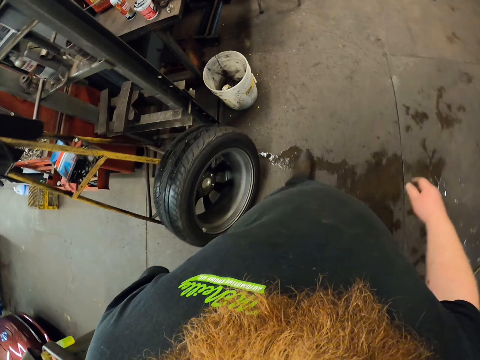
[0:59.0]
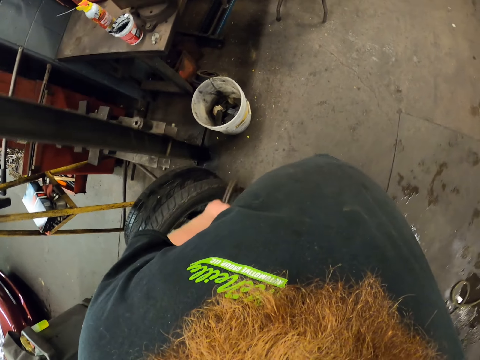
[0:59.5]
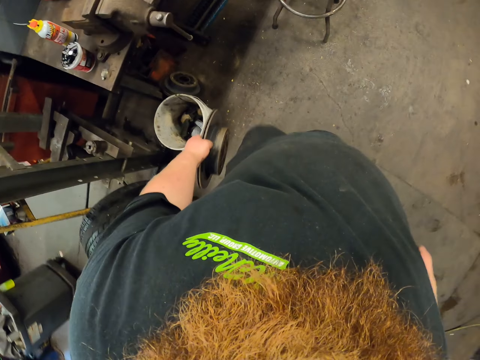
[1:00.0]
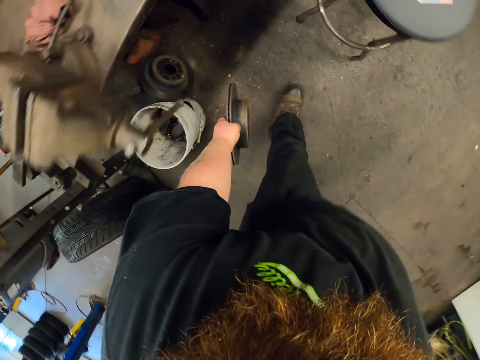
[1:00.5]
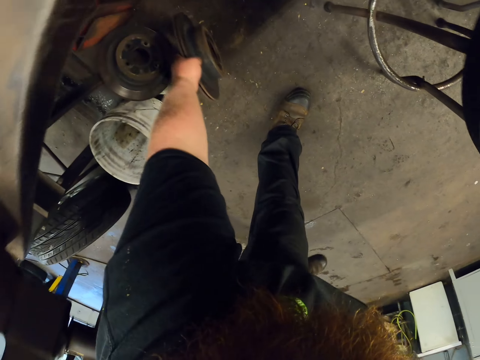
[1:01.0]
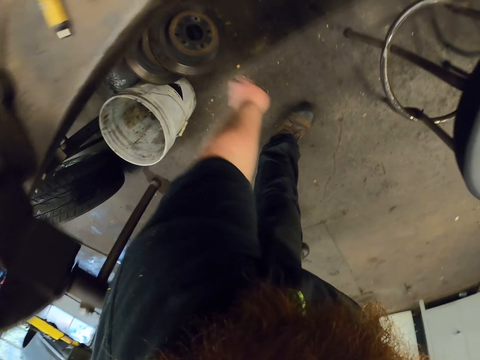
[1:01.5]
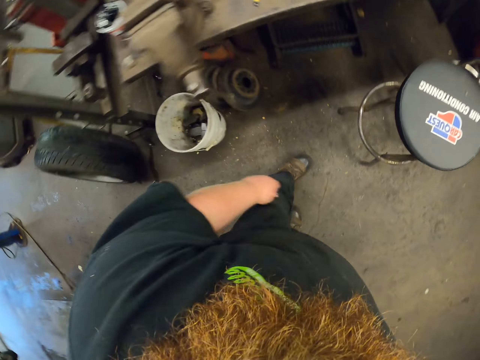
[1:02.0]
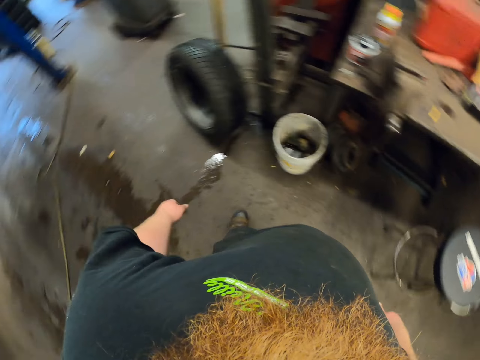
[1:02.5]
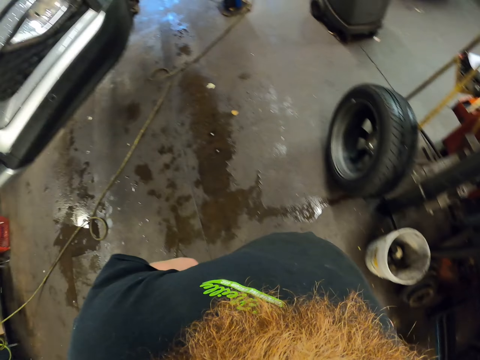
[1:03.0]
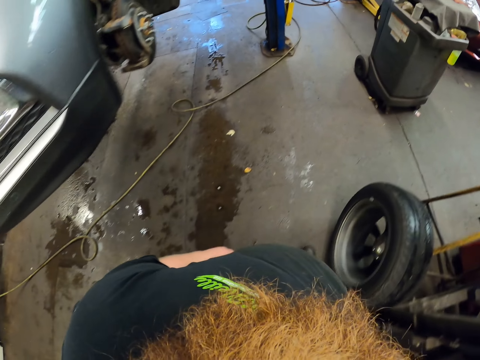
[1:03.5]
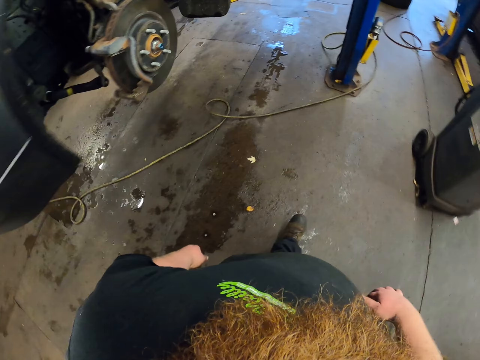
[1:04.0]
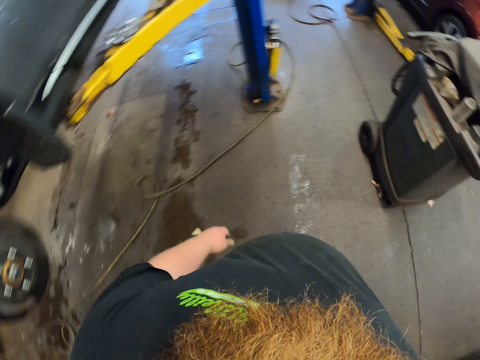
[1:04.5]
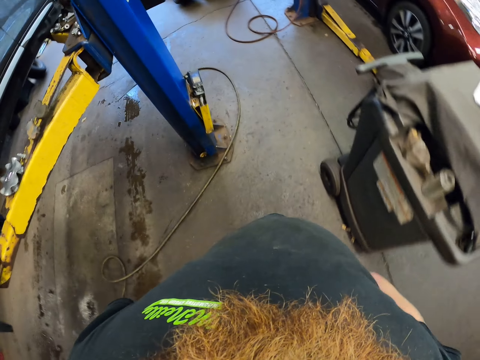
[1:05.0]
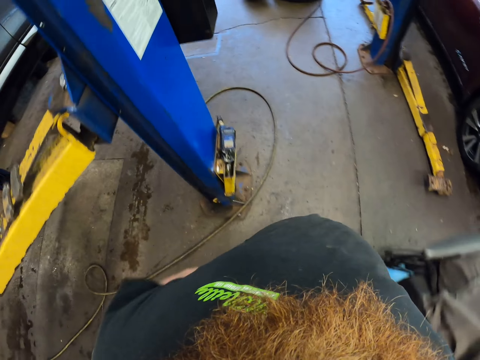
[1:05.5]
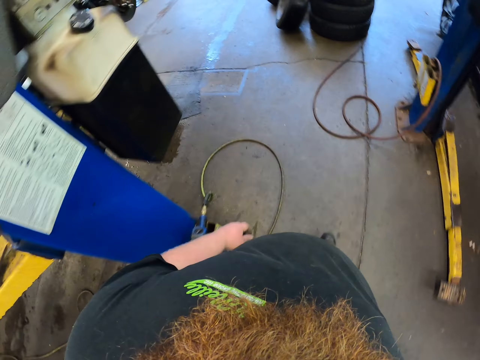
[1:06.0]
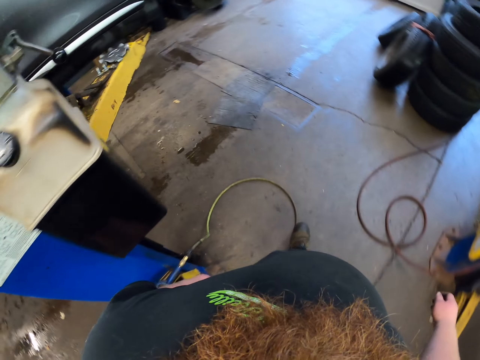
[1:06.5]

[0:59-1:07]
The camera wearer puts the wheel arch under the work table. They walk in the garage.

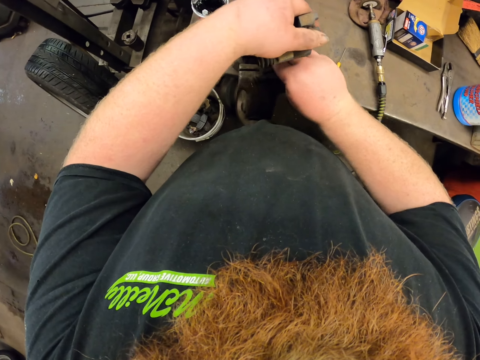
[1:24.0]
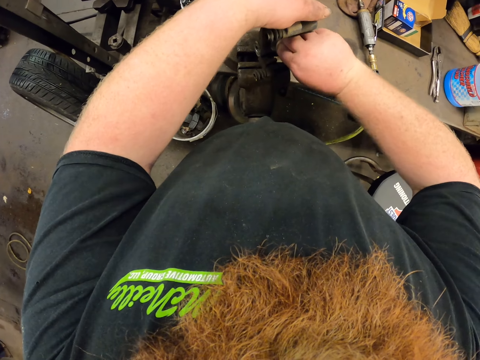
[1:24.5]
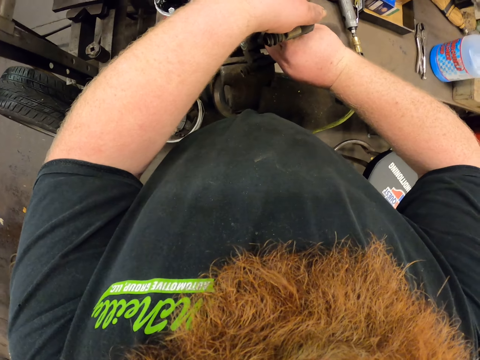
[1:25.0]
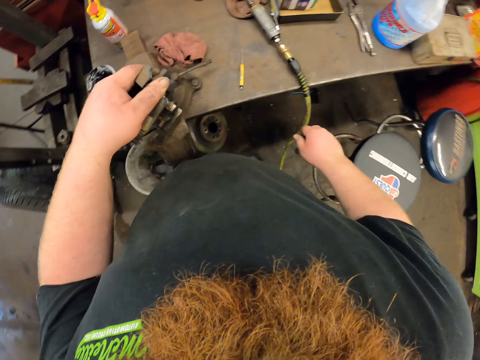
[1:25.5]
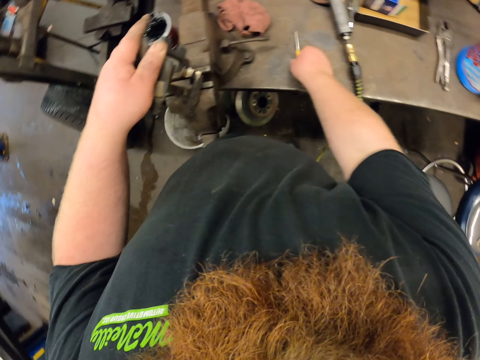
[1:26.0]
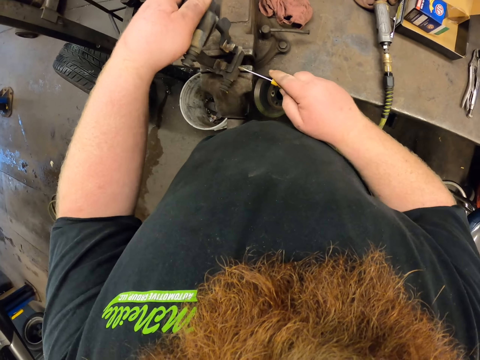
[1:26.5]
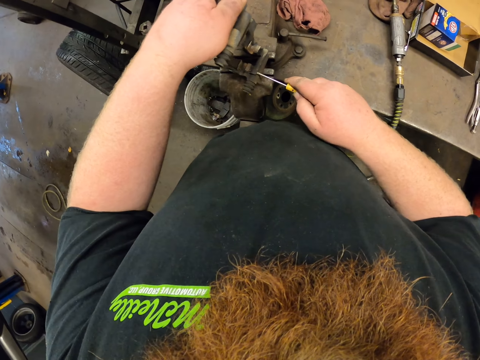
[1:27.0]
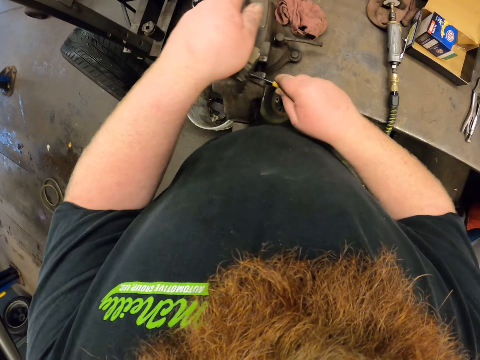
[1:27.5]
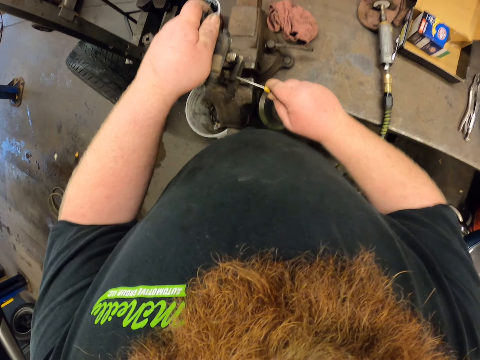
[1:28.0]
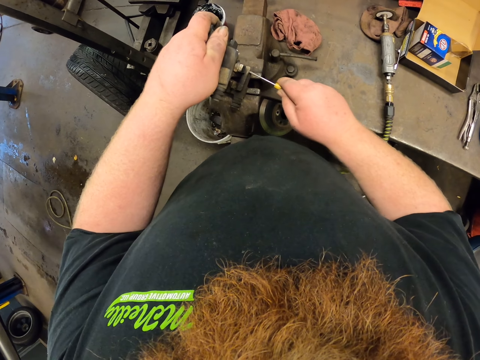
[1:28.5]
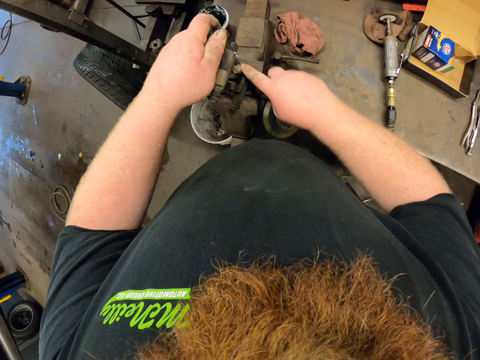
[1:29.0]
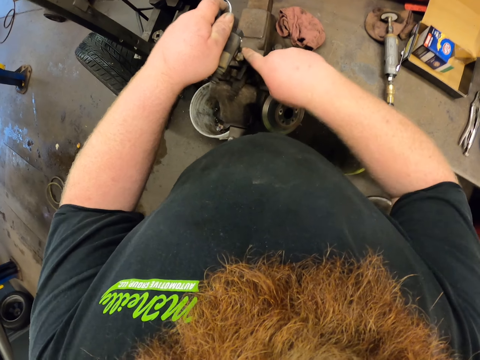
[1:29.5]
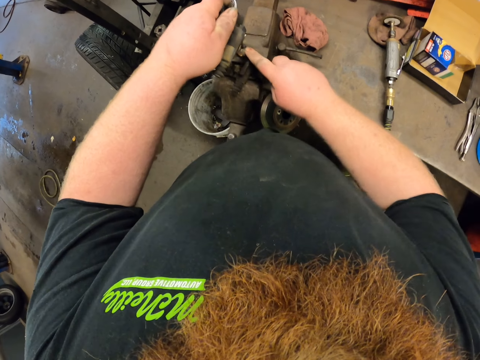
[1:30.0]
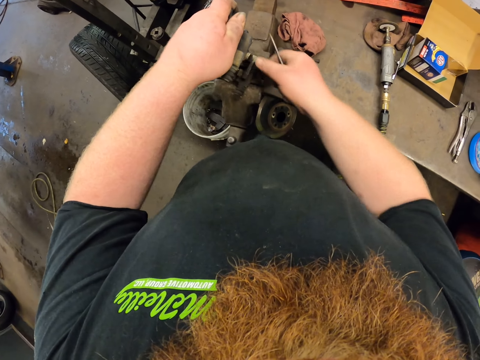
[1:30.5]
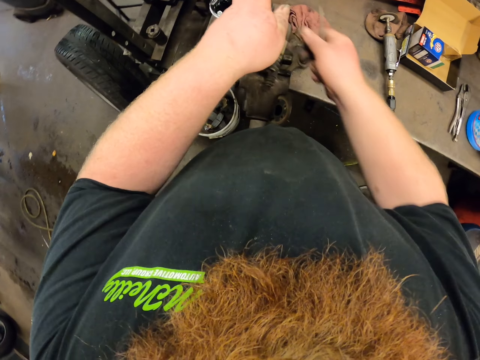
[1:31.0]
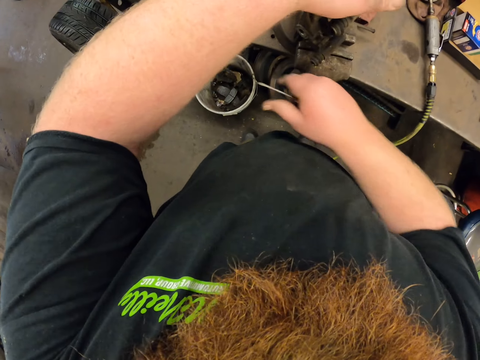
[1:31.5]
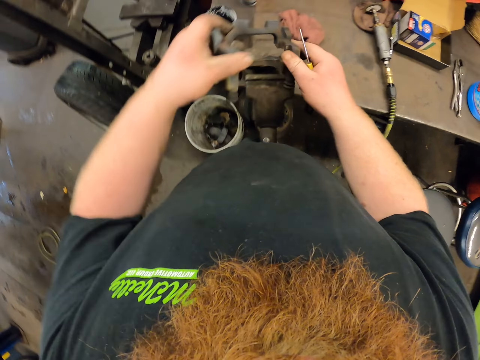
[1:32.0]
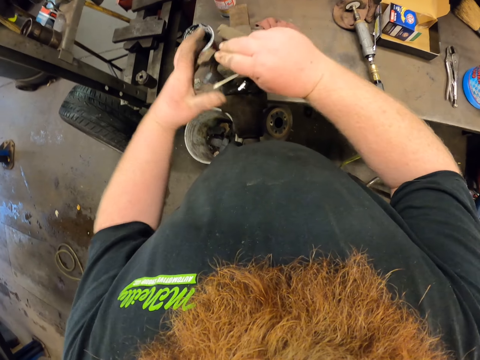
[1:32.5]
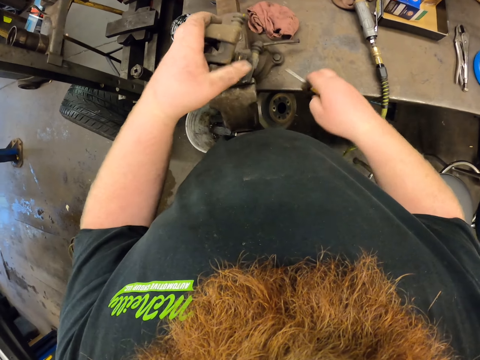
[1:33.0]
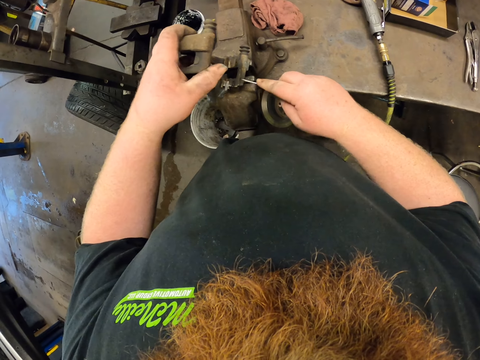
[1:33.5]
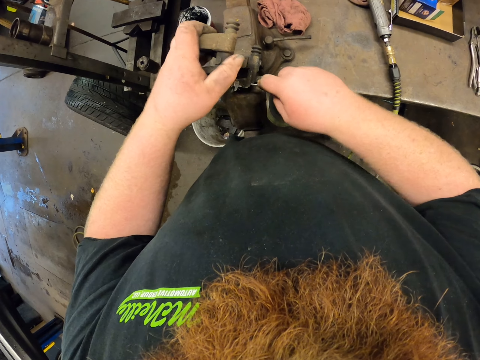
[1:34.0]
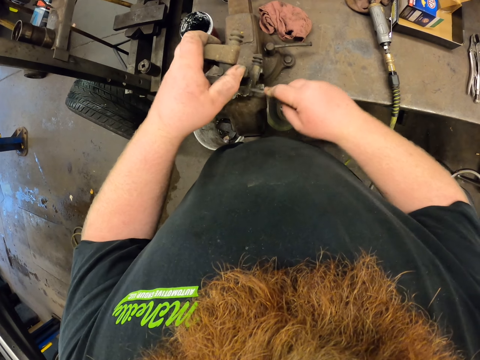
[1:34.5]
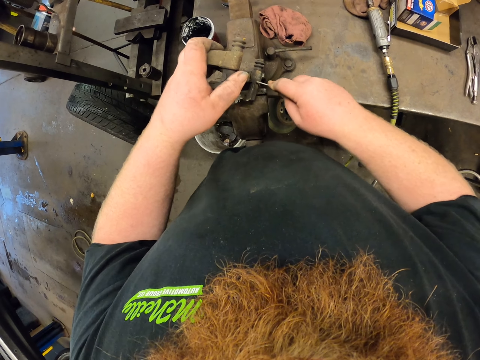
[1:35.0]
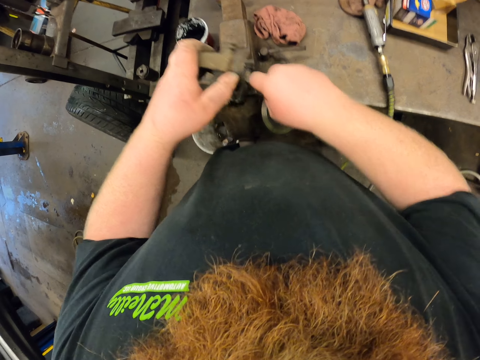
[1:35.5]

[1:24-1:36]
The camera wearer removes a nut with their hands. They pick up the screwdriver from the work table. They remove nuts from the metal with the screwdriver. They throw a nut on the floor. They remove nuts with the screwdriver.

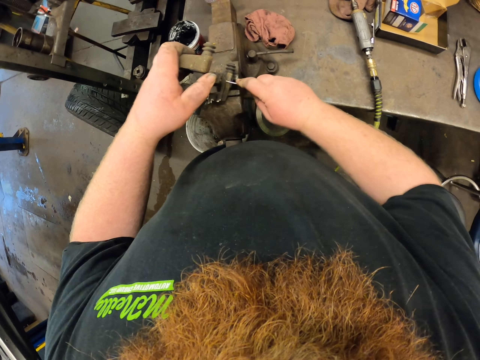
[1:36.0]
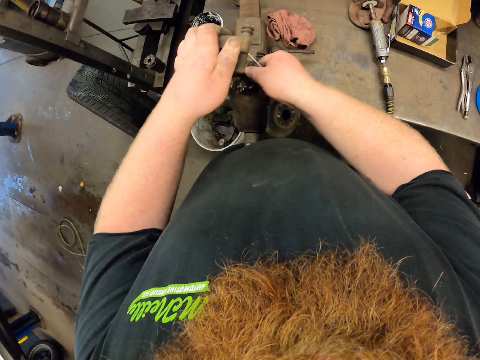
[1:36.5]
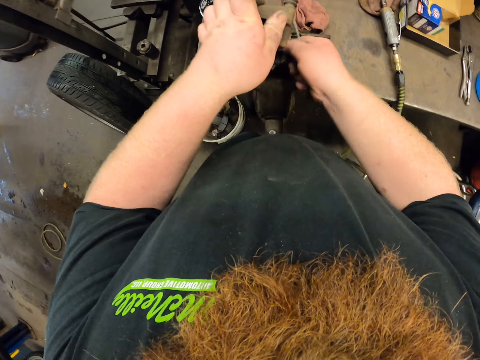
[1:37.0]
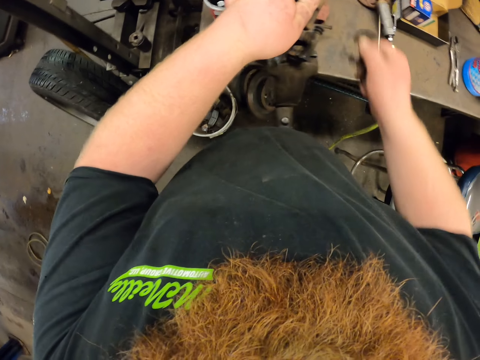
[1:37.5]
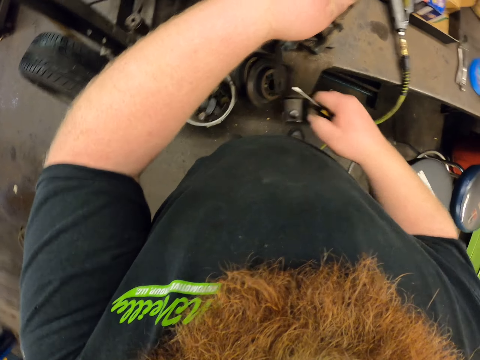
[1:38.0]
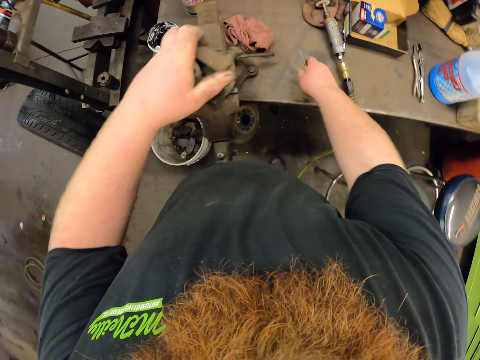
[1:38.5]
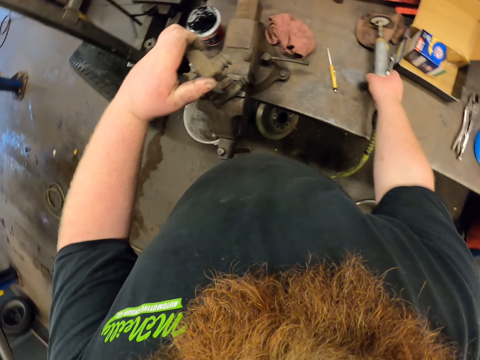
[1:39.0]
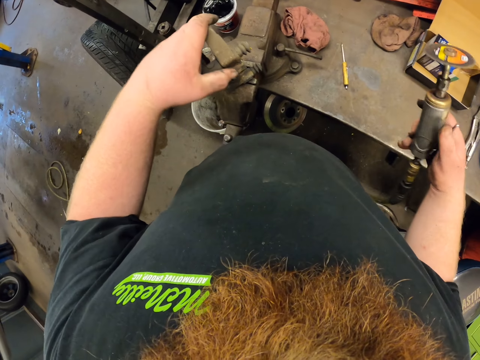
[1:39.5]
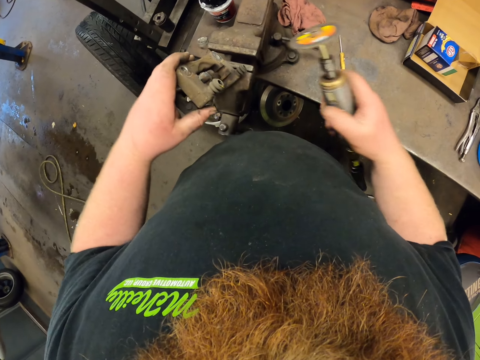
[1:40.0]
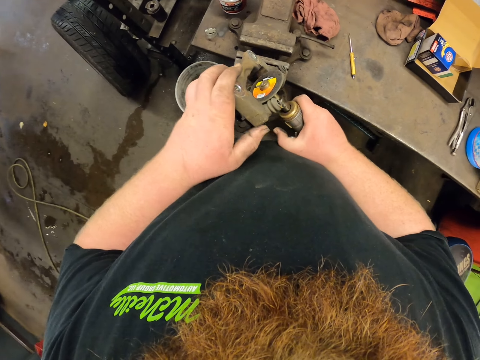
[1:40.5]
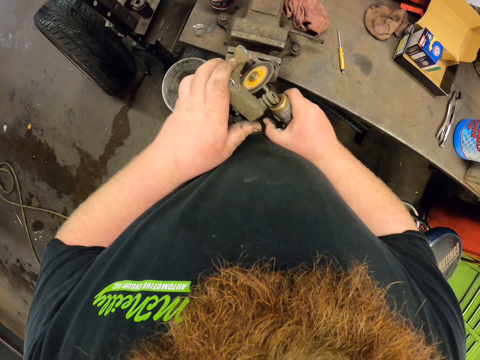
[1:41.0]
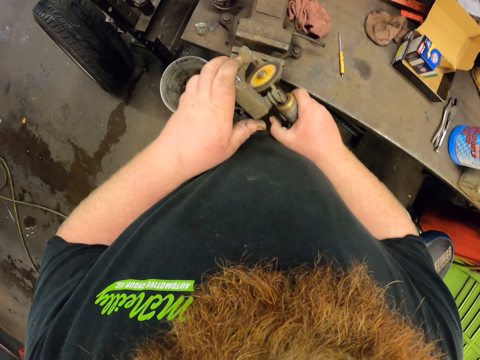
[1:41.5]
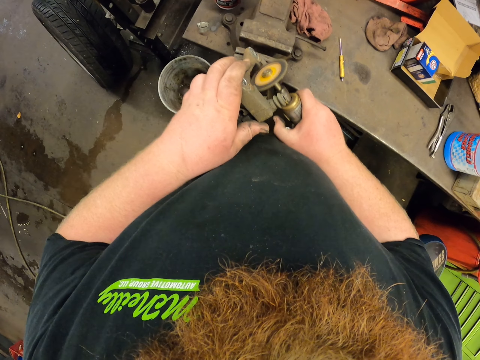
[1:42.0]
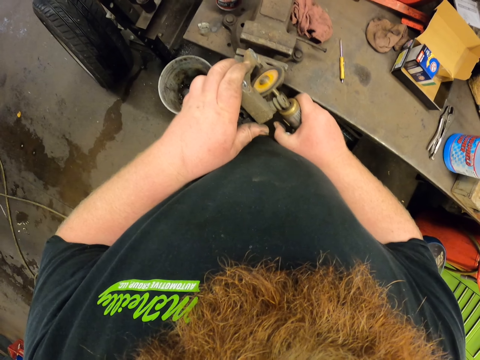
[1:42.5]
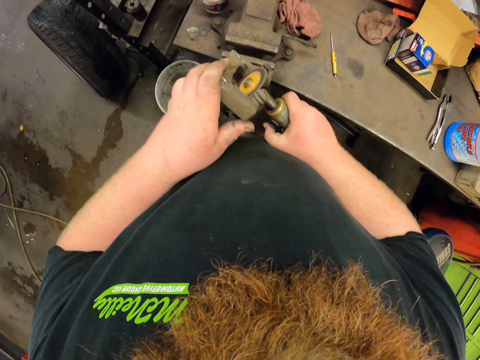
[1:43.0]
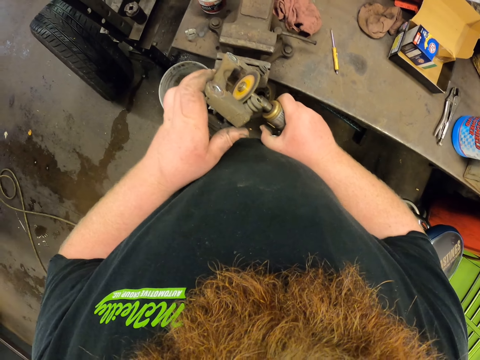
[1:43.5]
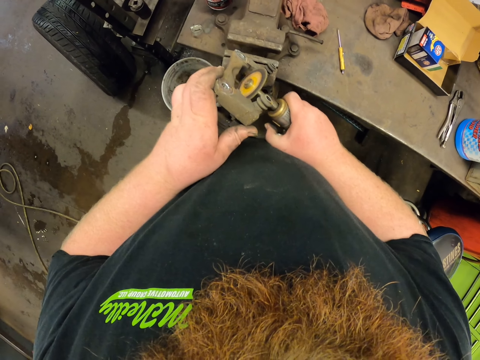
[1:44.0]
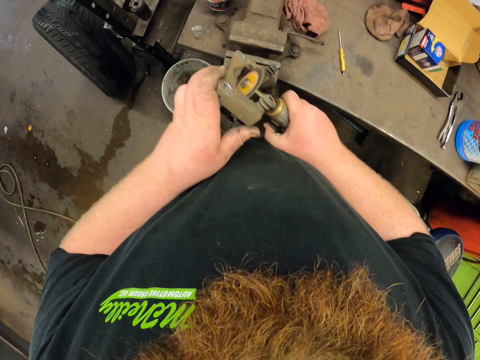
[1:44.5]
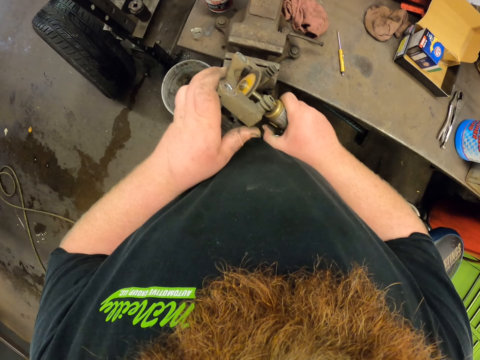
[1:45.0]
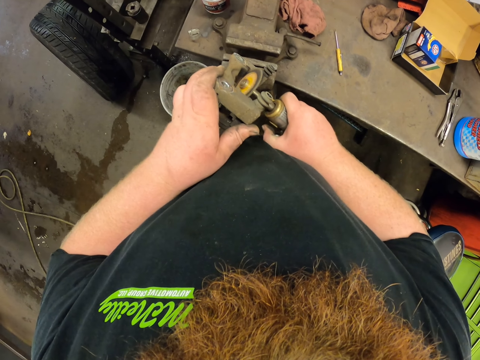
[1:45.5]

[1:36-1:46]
The camera wearer throws the nut in the bucket below. They put the screwdriver on the table. They pick up the grinder from the work table. They switch on the hose pipe cutting machine. They cut something with the hose pipe cutting machine. They weld the metal with the grinder.
